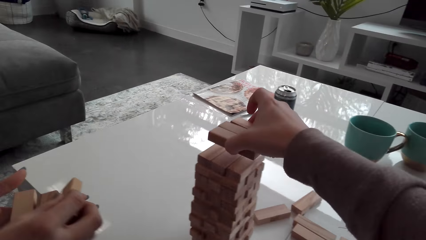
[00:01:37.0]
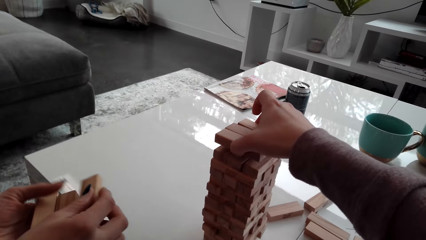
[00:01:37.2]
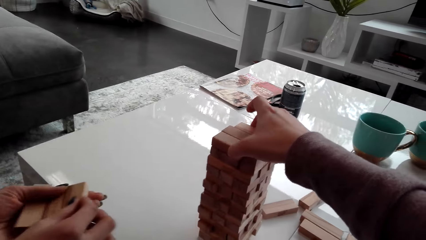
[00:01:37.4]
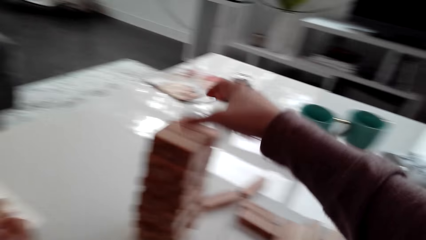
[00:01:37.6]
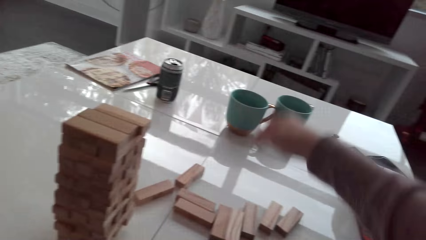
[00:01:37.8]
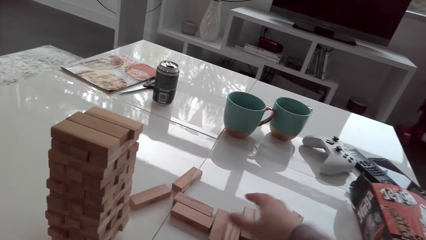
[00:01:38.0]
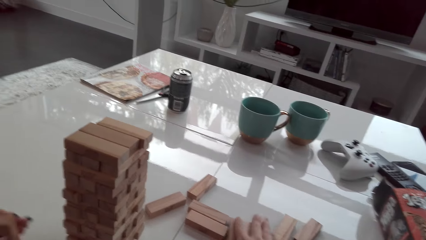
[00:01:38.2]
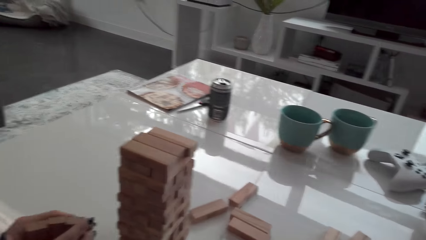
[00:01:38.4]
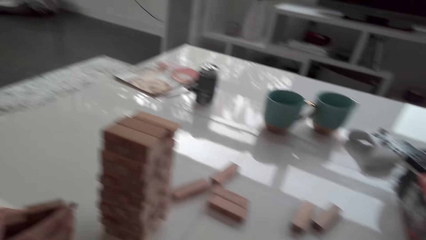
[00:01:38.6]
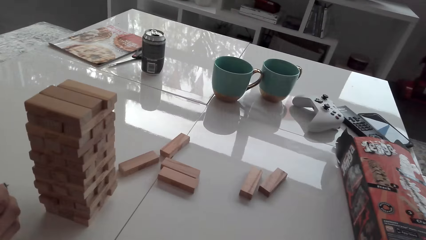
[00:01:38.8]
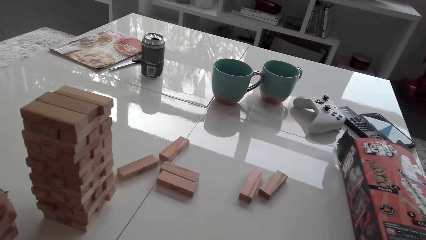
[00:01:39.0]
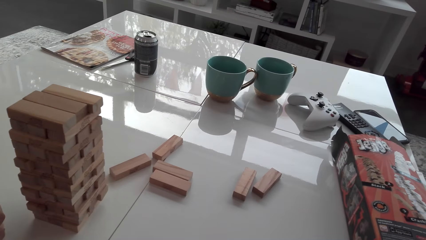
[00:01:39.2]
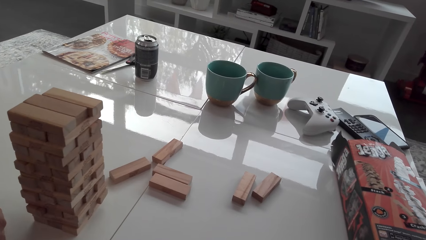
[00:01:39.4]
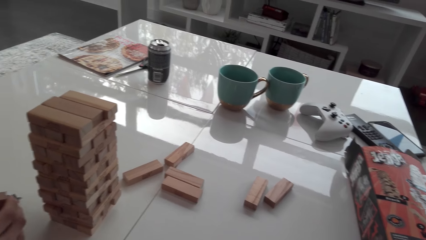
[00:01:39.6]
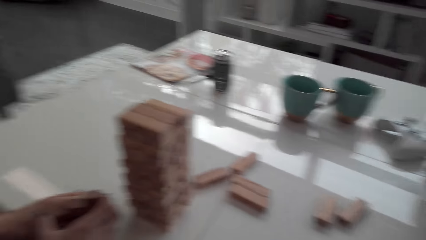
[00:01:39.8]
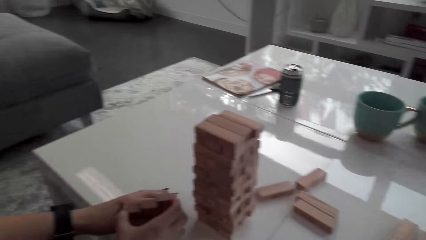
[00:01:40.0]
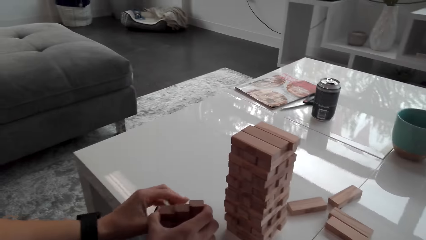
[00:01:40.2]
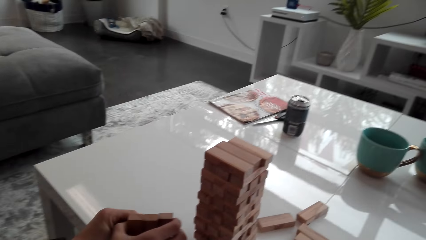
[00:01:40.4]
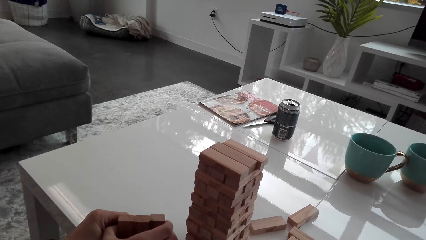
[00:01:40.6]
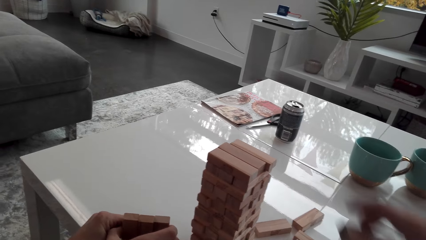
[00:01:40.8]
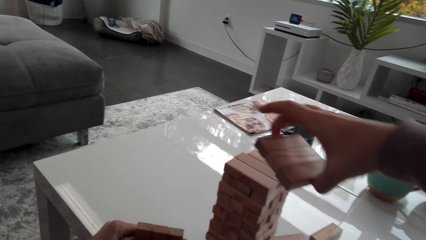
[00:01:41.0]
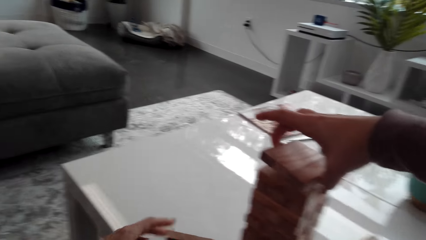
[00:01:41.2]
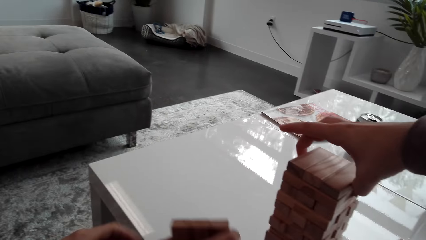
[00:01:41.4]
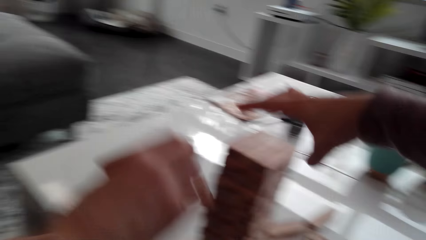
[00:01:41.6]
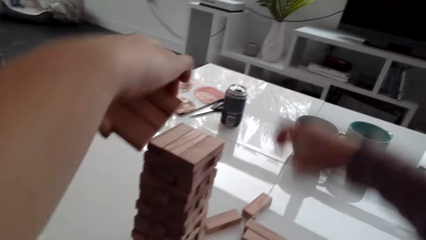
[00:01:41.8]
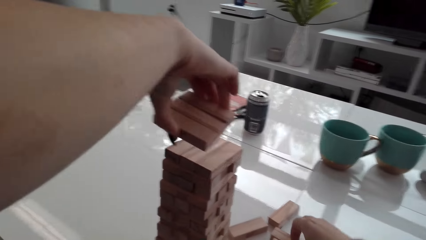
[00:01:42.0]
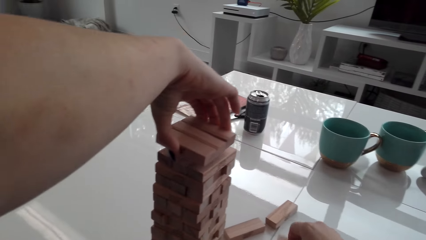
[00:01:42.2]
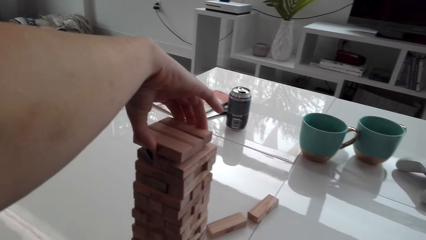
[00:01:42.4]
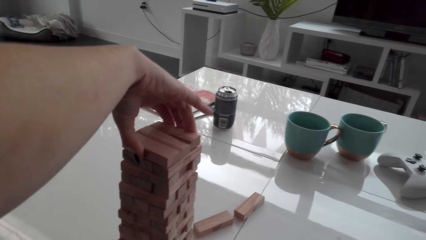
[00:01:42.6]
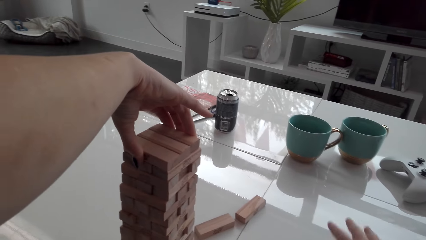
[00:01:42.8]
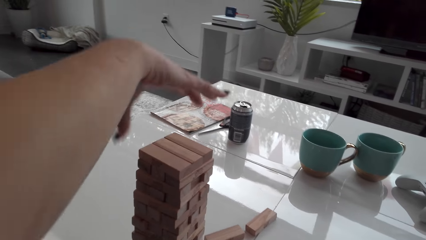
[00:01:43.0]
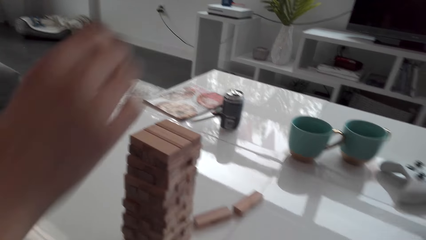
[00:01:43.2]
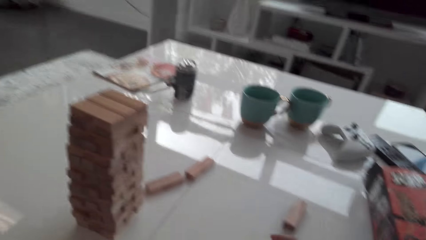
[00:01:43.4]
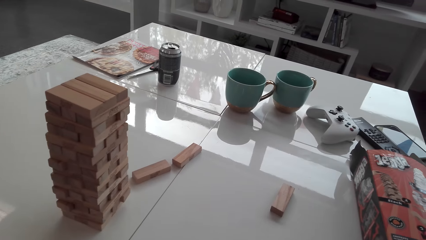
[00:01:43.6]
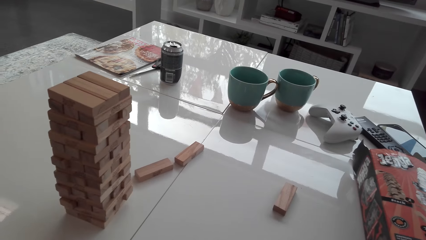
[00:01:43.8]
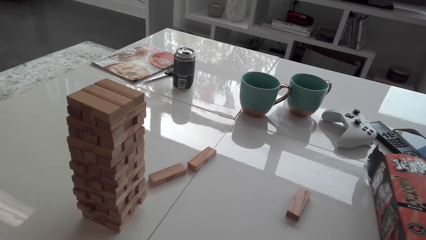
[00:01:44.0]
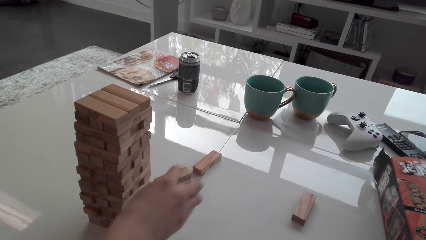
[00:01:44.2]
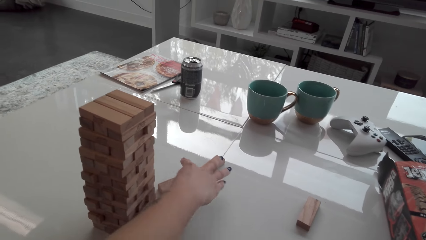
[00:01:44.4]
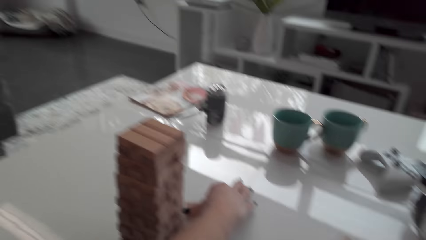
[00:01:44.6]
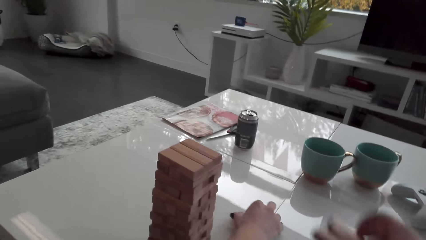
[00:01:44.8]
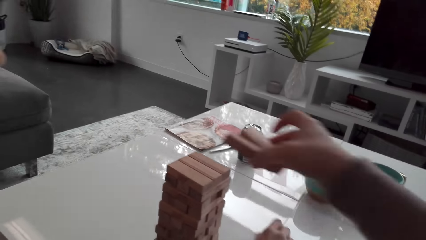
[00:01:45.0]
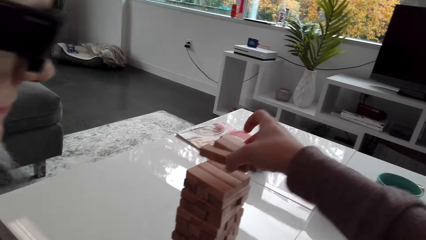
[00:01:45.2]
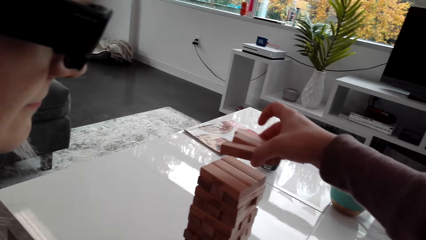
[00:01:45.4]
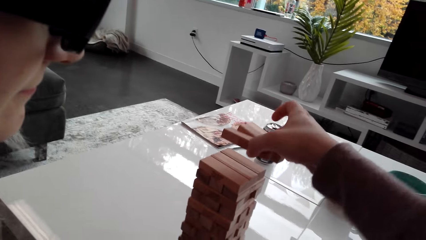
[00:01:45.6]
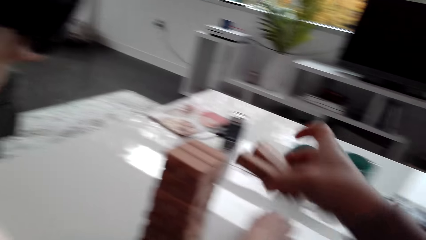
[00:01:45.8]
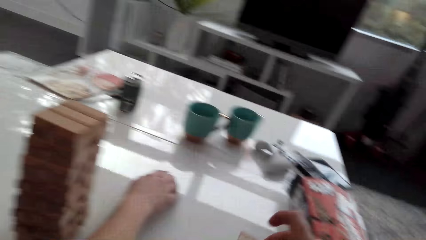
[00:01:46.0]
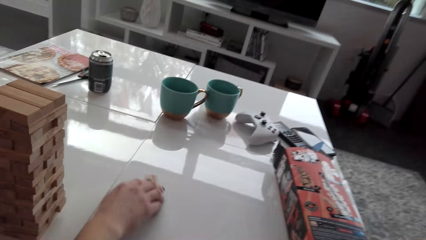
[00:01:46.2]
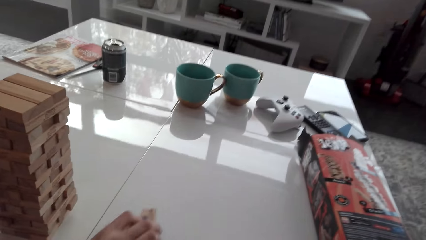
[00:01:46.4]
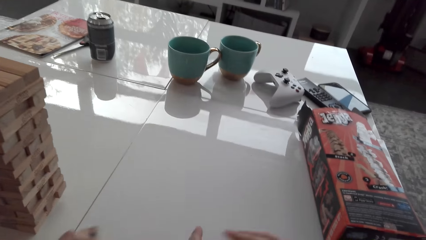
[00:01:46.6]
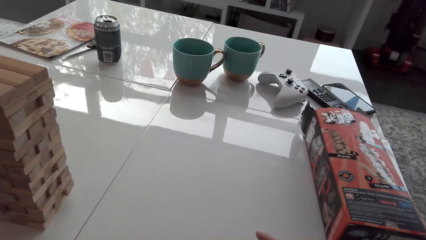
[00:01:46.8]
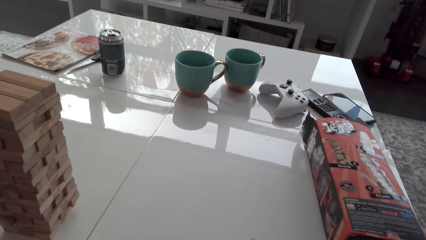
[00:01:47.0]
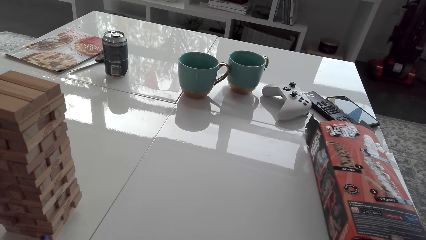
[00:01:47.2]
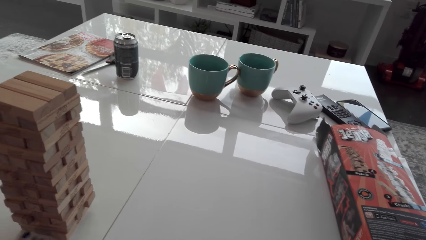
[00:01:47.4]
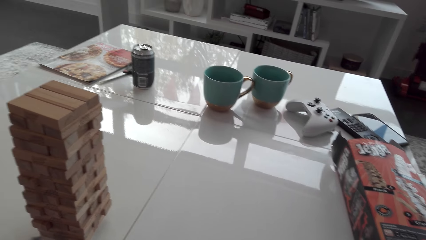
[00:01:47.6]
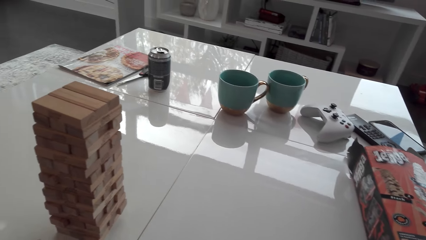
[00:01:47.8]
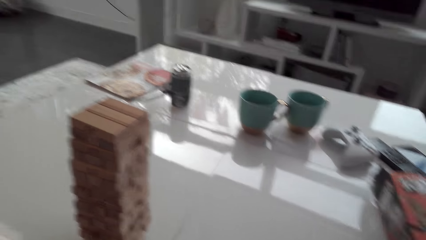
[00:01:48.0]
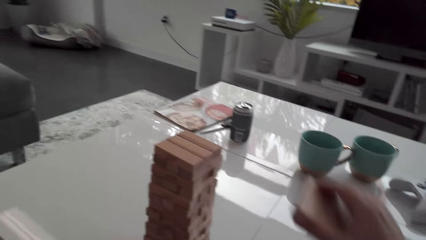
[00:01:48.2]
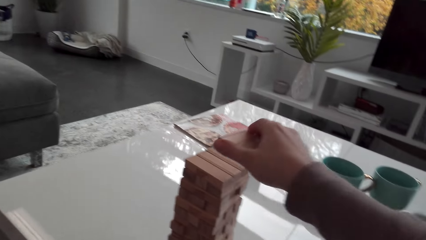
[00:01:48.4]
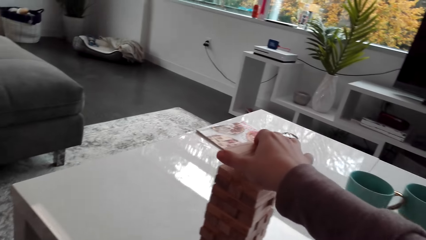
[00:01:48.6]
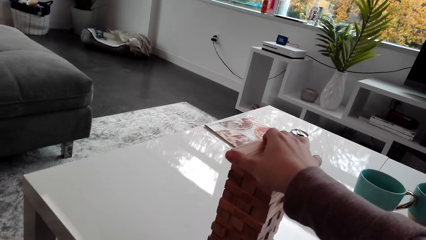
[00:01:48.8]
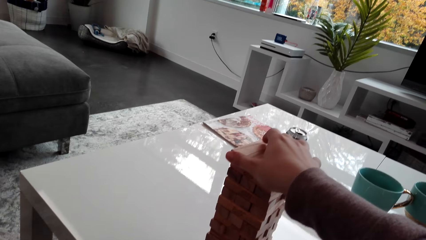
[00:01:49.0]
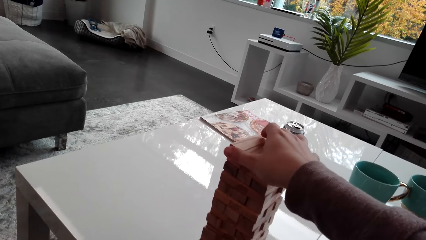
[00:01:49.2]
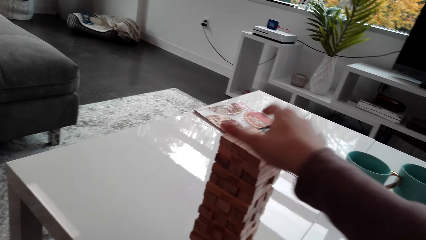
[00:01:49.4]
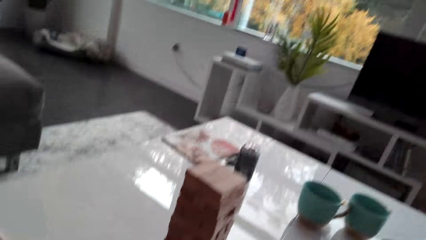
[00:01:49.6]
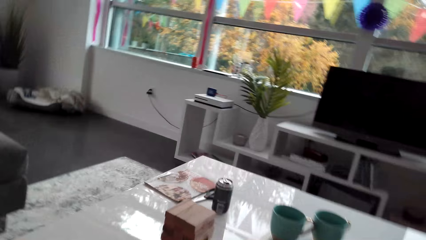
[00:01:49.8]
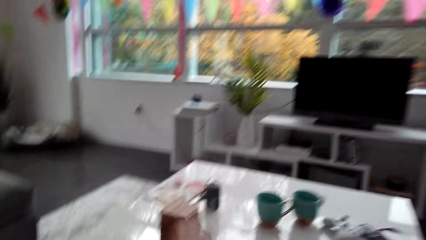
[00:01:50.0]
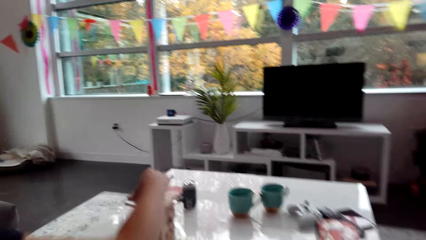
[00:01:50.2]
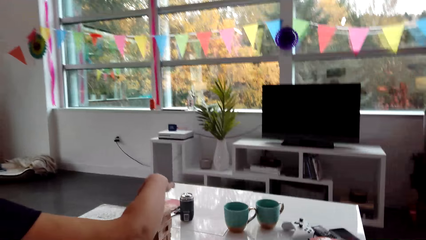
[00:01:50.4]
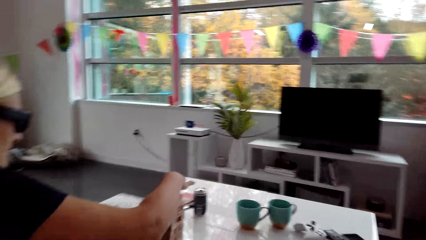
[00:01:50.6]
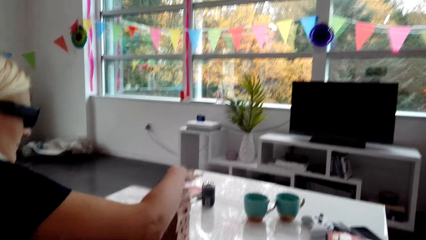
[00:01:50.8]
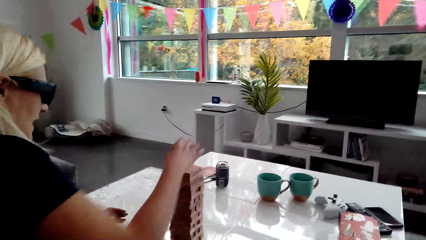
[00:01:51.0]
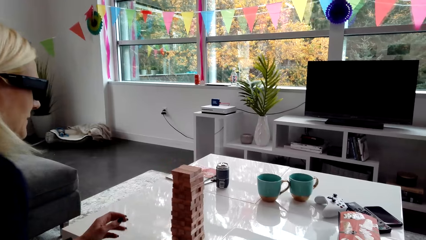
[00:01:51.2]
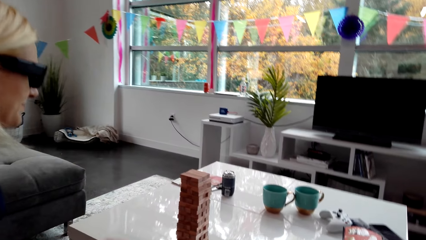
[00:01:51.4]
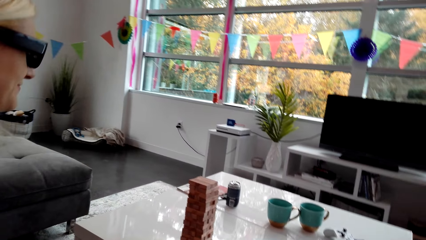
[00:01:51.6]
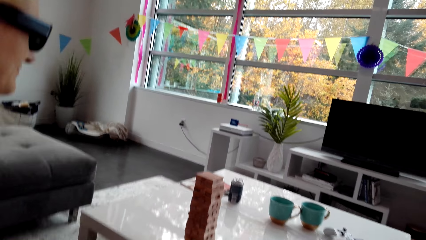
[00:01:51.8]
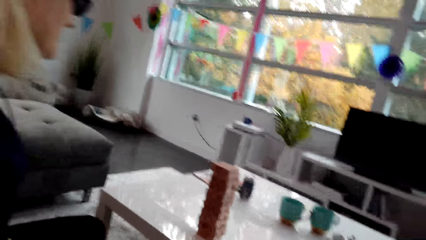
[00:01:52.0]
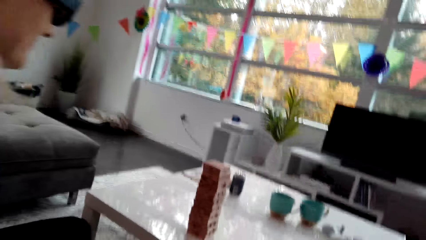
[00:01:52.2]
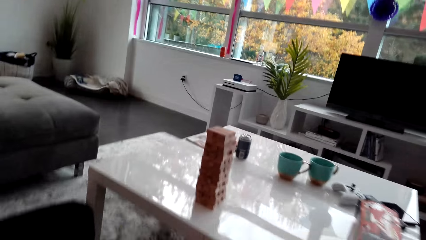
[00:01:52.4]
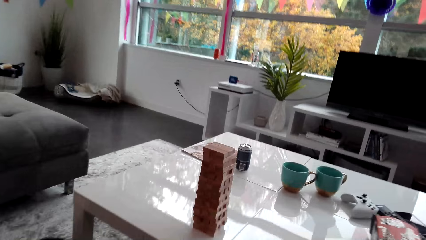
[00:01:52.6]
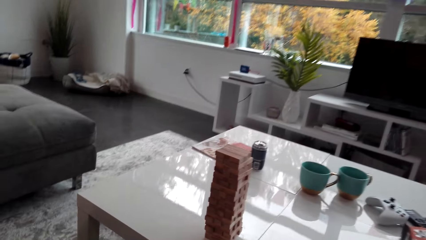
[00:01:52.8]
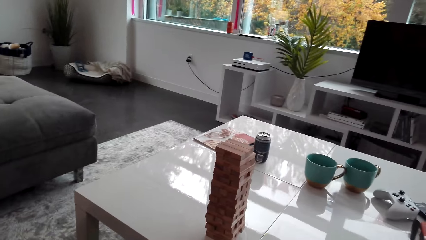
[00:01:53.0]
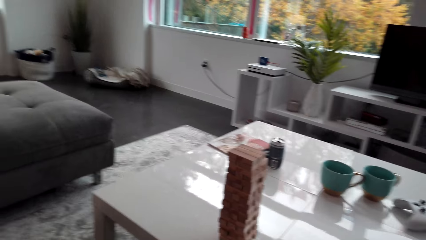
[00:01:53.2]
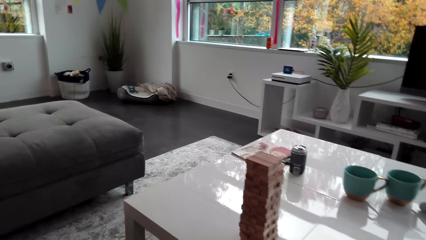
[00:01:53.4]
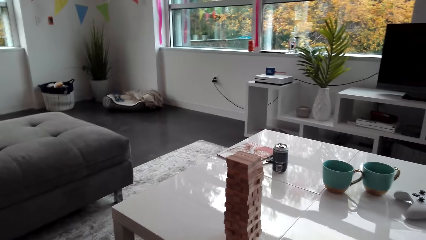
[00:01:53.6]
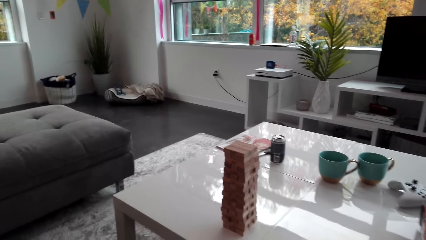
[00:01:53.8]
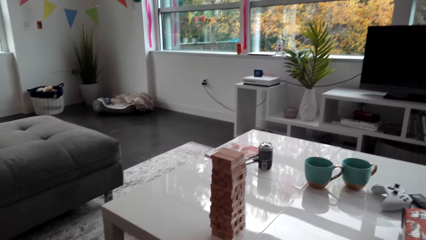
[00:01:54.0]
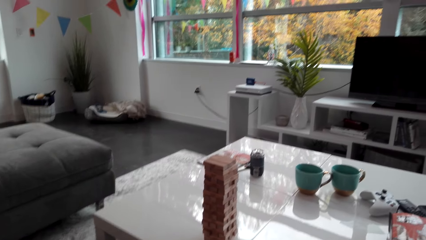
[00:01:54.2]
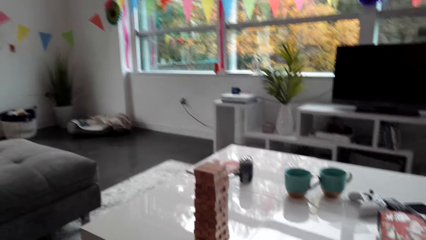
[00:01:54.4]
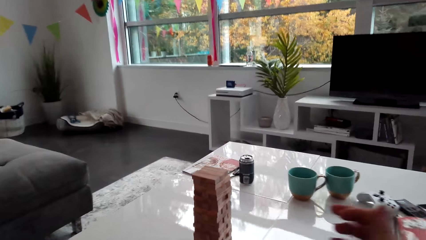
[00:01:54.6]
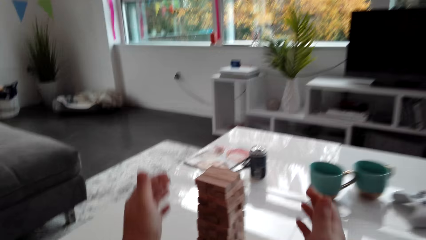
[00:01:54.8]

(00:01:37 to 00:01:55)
The camera wearer stacks blocks on a tower. The lady collects blocks and arranges blocks. The camera wearer stacks blocks on the tower. The lady stacks blocks on the tower. The camera wearer stacks blocks on the tower. The lady collects blocks. The camera wearer stretches a hand. The lady collects blocks. The camera wearer collects blocks and stacks blocks on the tower. The lady stacks blocks on the tower.
